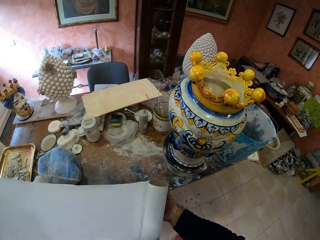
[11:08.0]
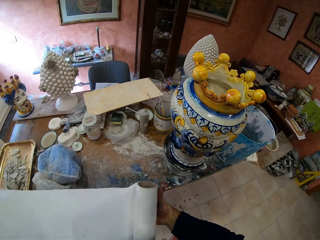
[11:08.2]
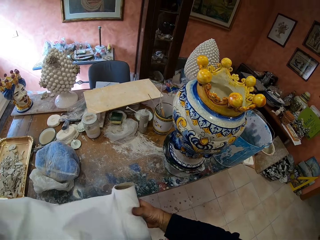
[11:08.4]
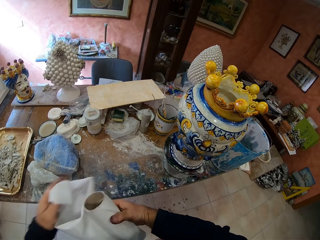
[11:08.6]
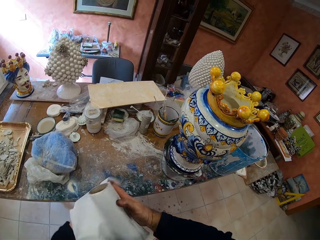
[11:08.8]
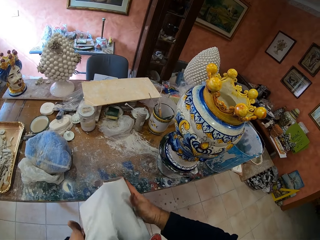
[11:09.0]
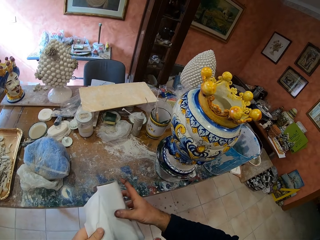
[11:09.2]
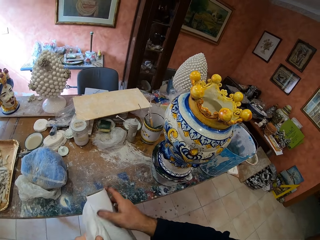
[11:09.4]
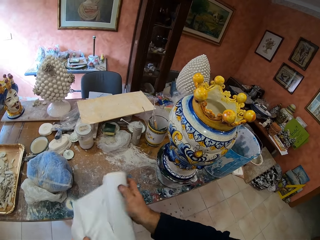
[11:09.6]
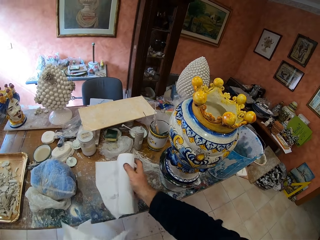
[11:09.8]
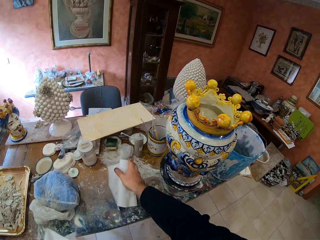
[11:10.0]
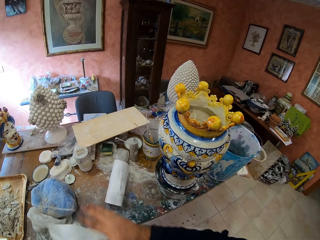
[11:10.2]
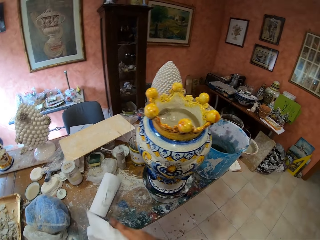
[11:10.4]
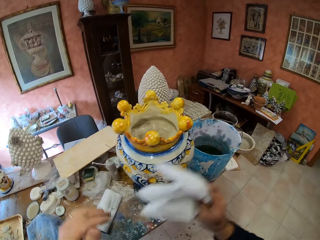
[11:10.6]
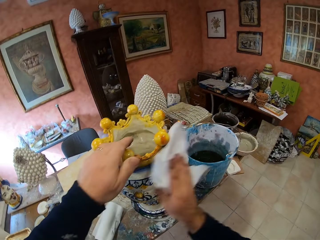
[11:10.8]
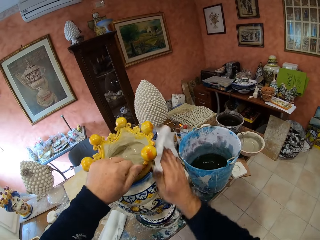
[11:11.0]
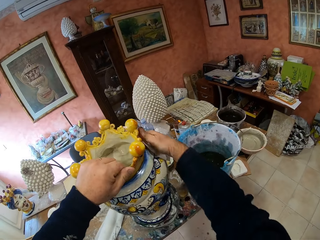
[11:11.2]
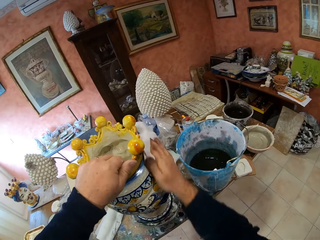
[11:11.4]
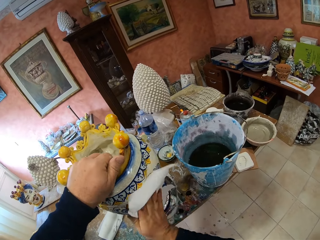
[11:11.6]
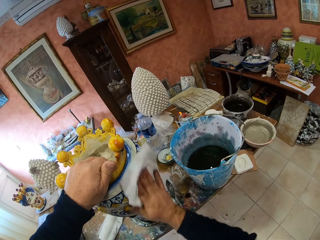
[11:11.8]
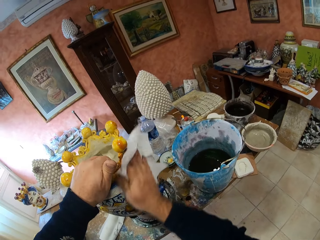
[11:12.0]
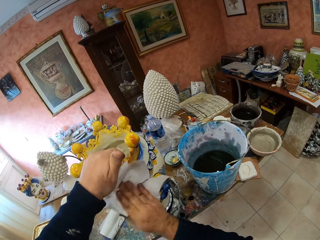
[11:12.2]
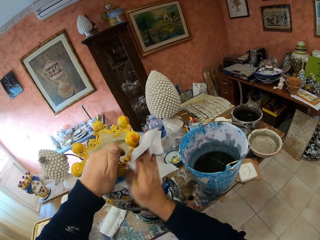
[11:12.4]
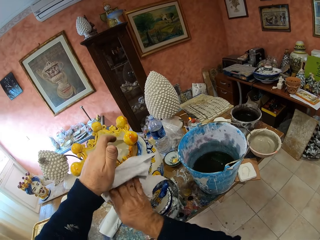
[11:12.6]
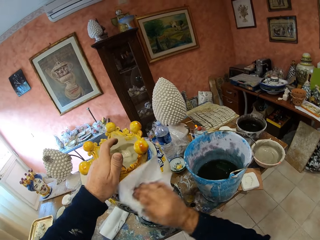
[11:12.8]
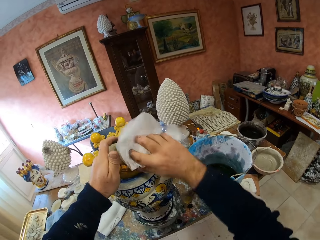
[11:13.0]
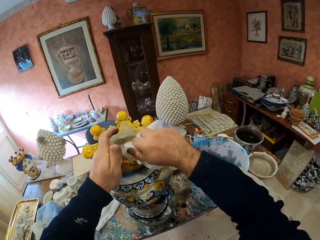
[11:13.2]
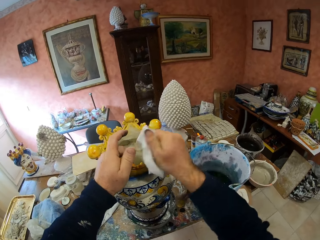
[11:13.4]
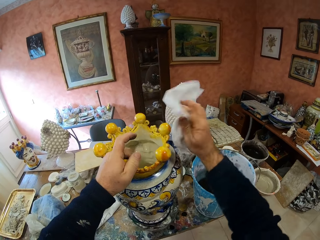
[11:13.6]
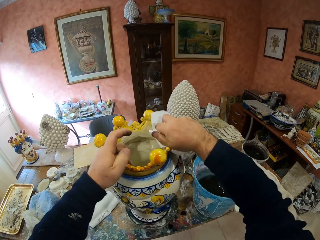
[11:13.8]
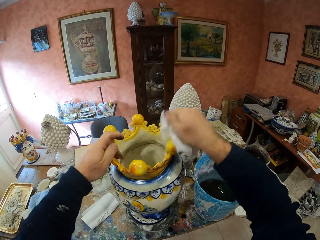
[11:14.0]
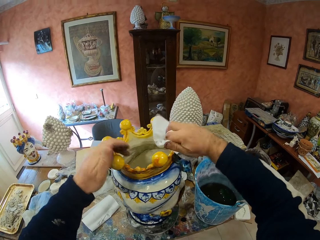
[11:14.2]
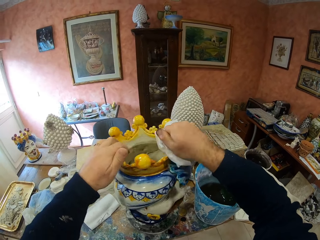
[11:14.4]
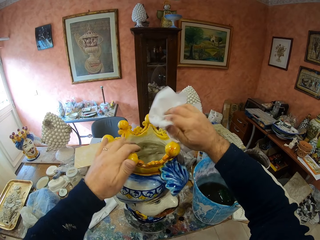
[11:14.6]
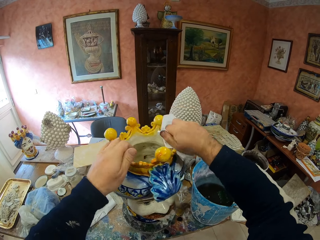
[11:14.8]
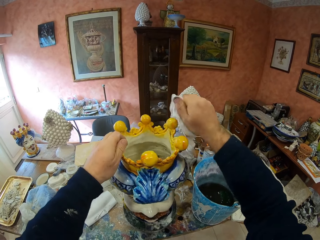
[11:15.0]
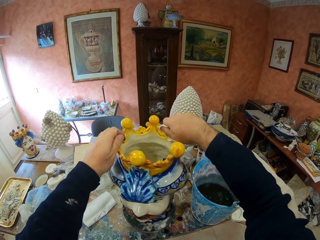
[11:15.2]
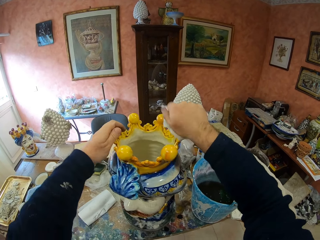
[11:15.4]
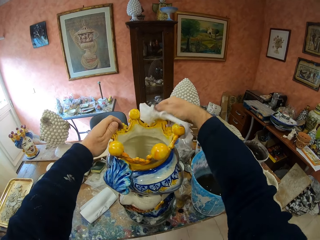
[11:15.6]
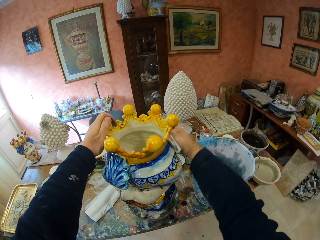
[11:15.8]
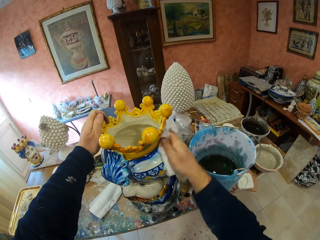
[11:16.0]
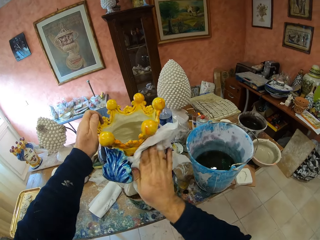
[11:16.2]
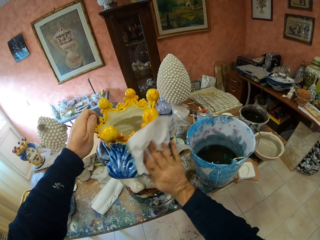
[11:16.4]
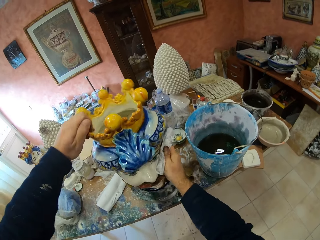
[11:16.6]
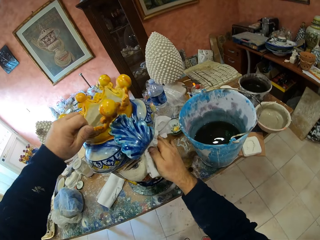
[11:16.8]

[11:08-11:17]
The camera wearer cuts the serviette. They drop the serviette roll on the table. They take the serviette from the left hand. They wipe the vase with the serviette.

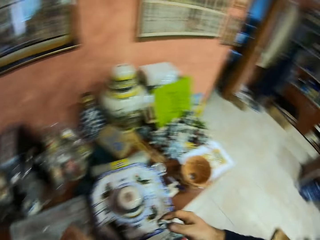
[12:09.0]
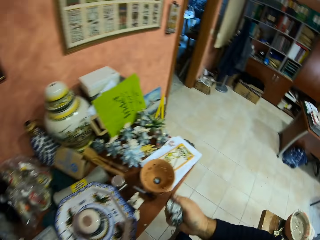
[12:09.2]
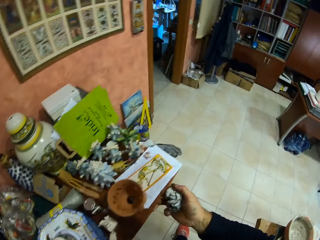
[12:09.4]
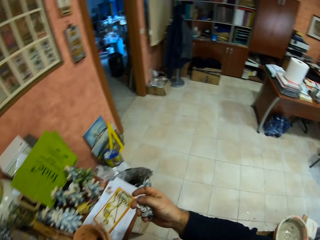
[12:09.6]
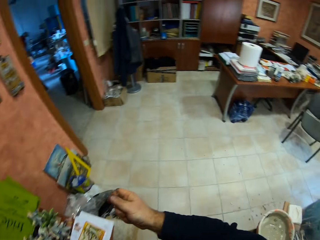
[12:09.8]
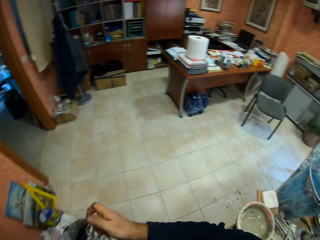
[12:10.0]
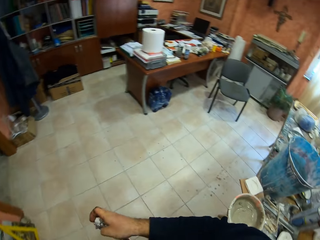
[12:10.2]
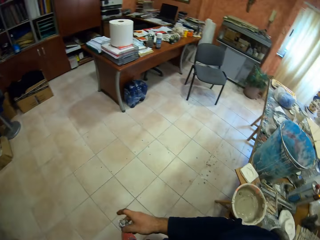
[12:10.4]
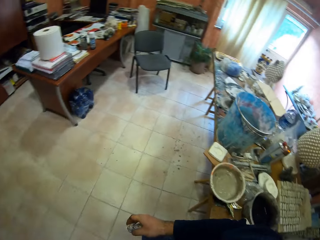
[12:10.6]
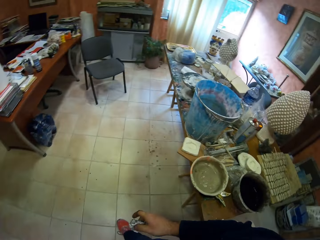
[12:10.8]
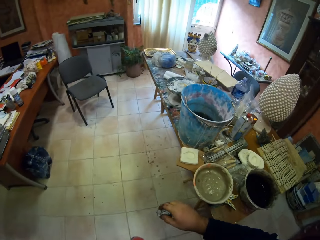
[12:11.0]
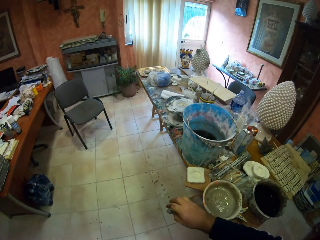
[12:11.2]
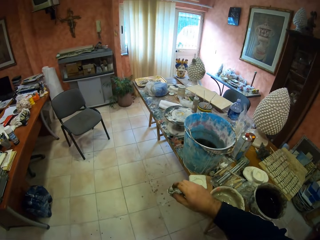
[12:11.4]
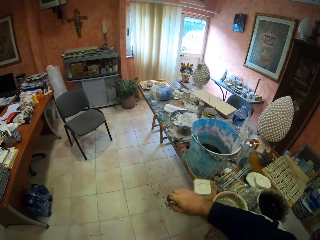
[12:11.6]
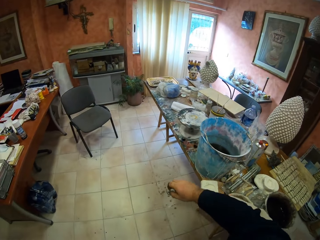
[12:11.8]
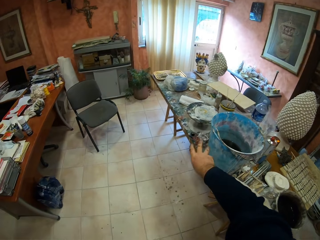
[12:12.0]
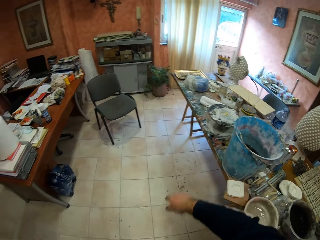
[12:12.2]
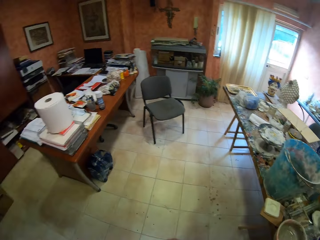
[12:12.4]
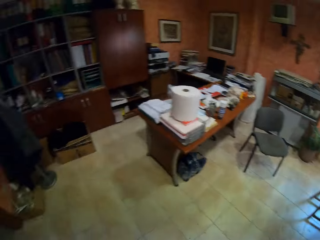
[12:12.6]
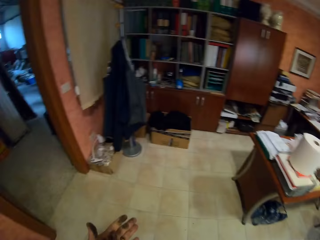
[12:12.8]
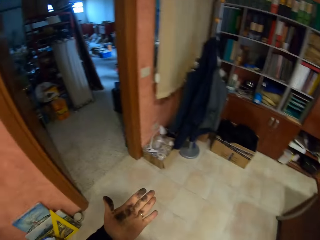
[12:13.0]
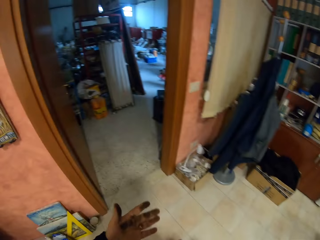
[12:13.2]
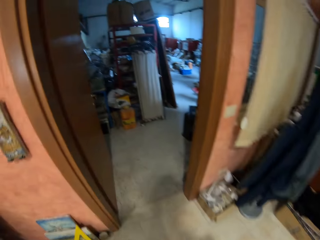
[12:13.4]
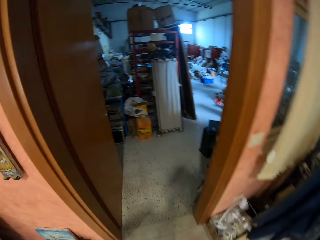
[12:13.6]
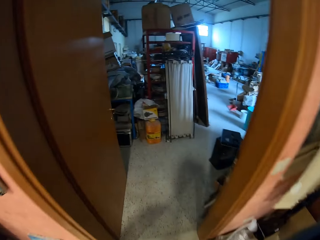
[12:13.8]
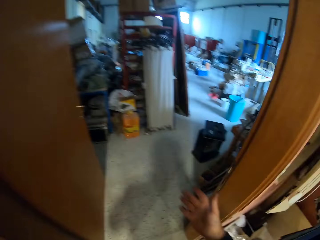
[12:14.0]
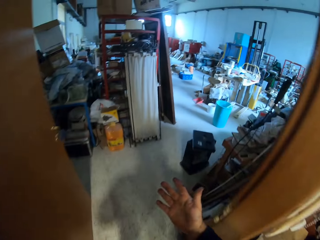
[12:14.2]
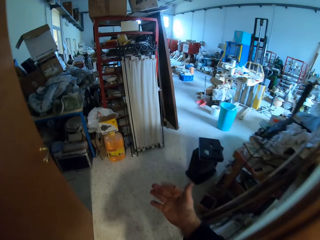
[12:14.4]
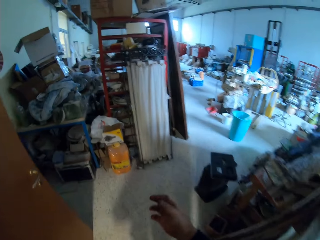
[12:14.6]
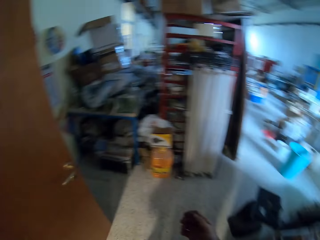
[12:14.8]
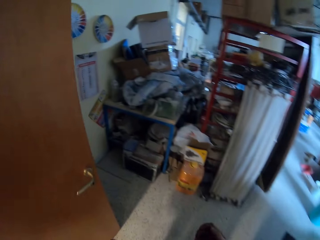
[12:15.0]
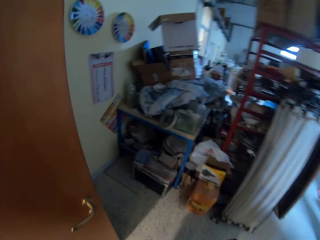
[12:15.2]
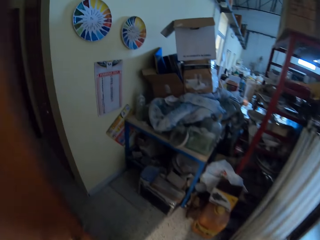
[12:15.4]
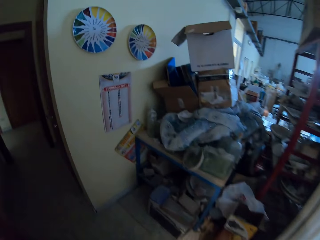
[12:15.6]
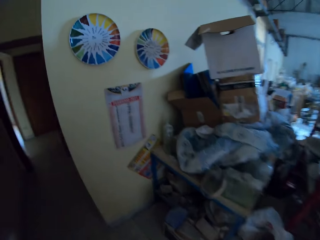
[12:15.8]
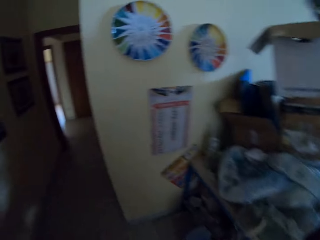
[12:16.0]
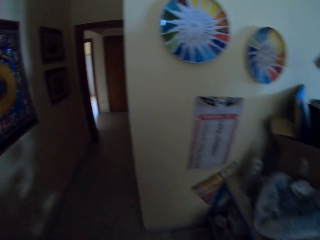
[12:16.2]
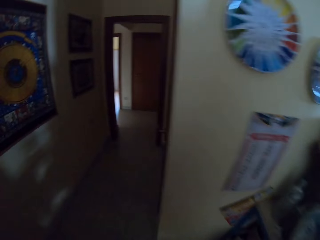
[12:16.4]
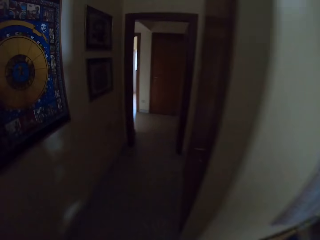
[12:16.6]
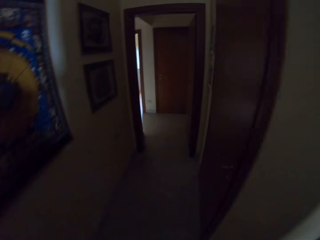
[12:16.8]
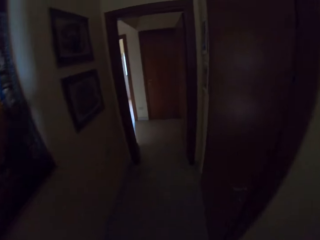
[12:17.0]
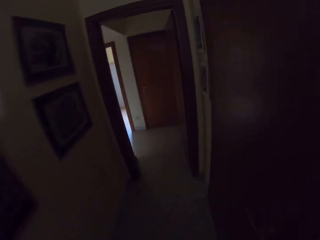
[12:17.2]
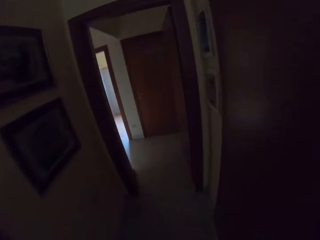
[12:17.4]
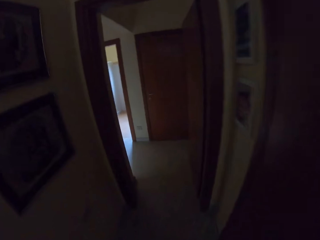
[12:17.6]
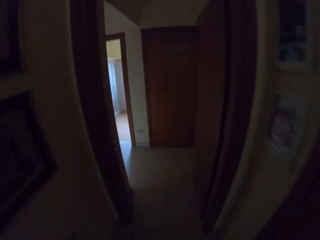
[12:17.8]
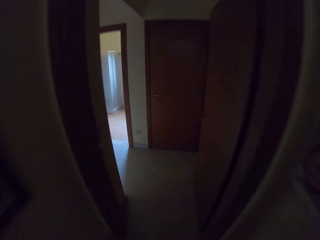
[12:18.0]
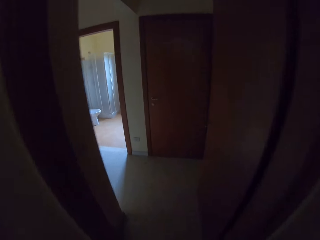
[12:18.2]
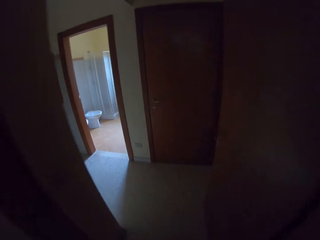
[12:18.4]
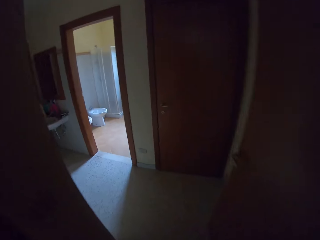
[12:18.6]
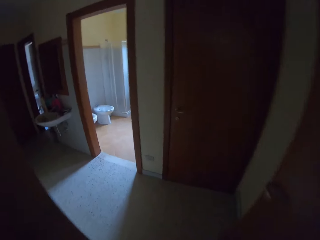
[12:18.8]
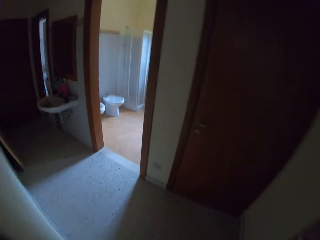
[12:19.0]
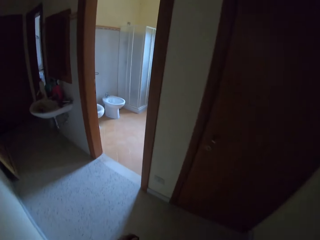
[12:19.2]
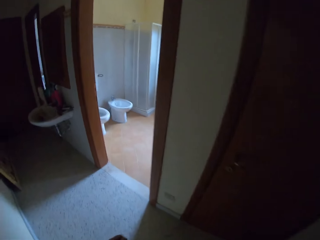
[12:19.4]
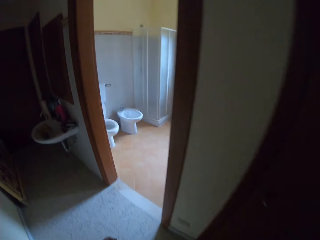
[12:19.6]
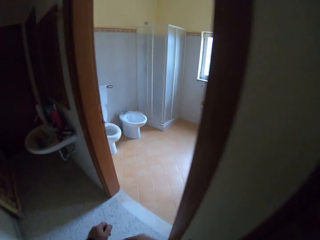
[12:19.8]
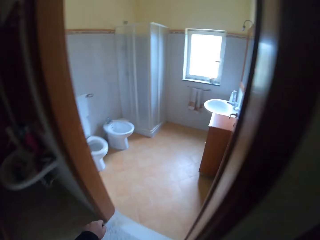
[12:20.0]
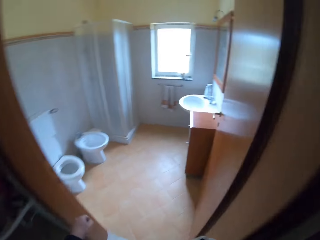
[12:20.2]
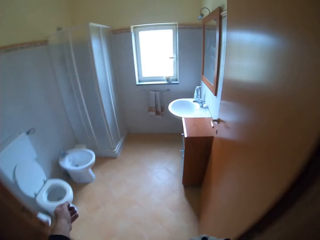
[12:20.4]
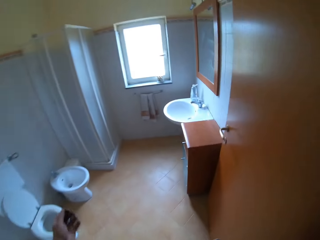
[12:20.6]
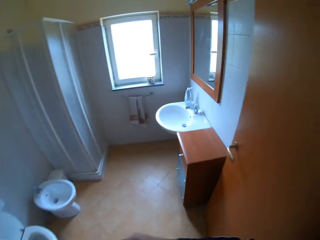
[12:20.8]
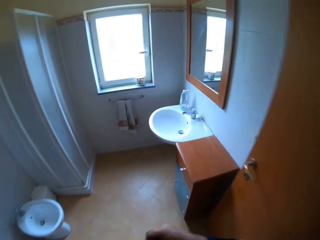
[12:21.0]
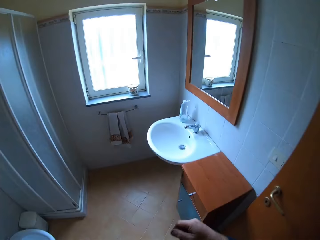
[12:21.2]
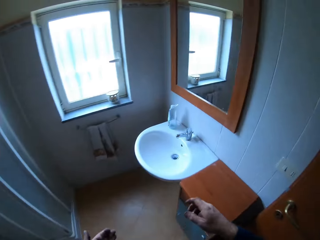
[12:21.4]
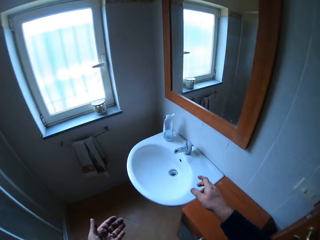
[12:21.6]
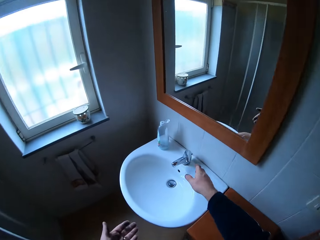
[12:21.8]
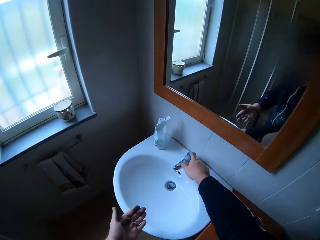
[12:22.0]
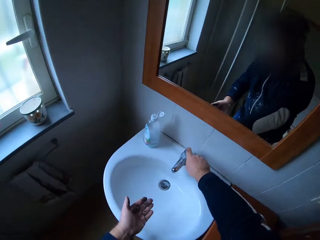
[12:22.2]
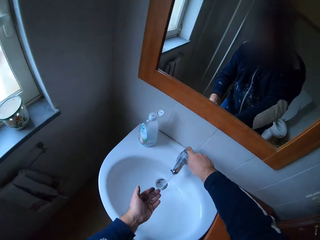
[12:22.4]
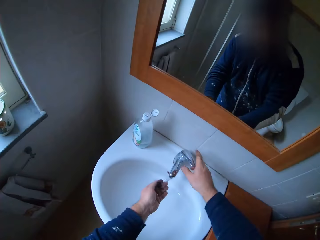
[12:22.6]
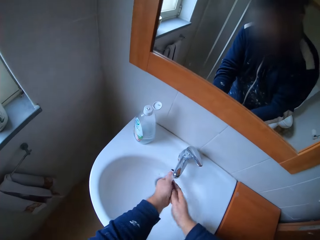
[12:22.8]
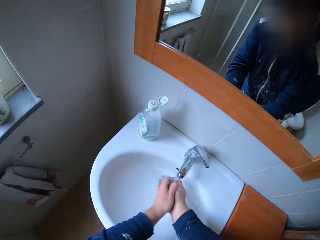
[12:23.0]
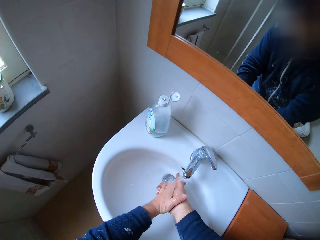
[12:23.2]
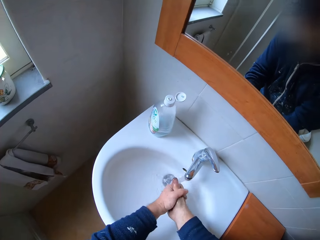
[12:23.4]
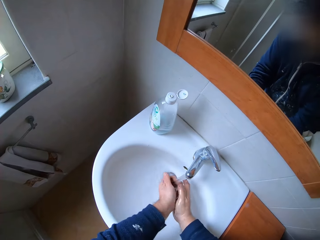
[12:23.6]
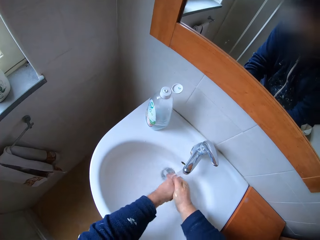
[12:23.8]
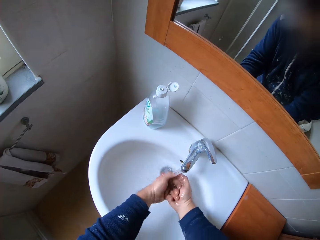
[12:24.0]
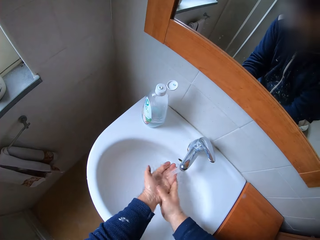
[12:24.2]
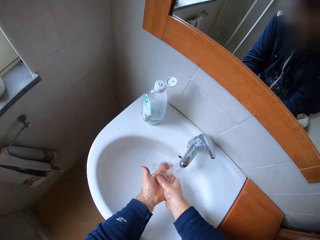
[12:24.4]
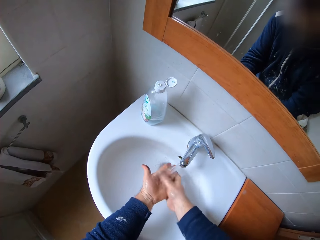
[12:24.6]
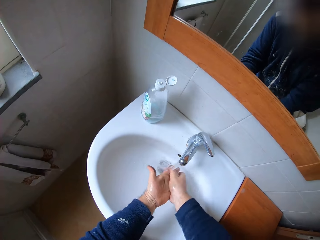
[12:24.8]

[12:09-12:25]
The camera wearer walks in the room. He throws the serviette on the table. He looks at his hands. He walks around the room. He opens the water tap. He cleans his hands on the sink.
